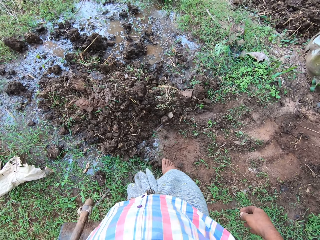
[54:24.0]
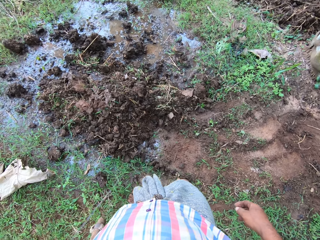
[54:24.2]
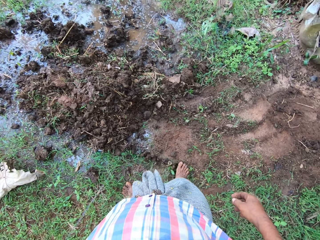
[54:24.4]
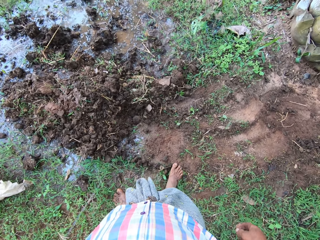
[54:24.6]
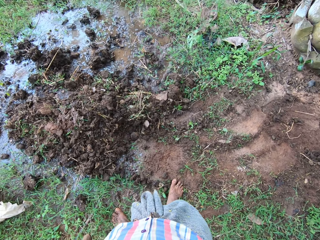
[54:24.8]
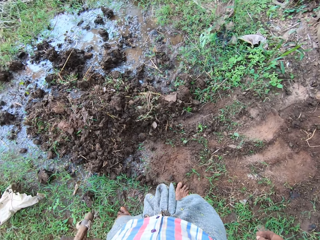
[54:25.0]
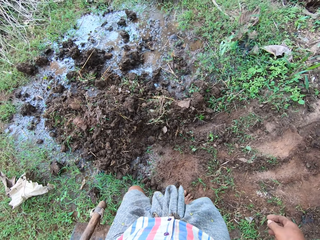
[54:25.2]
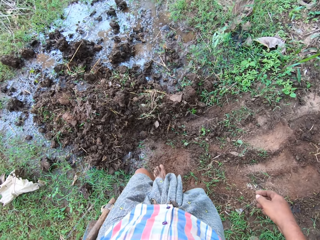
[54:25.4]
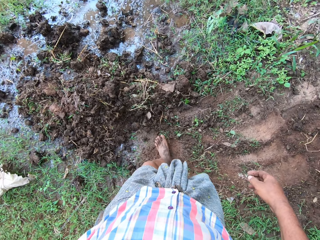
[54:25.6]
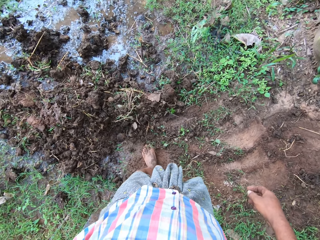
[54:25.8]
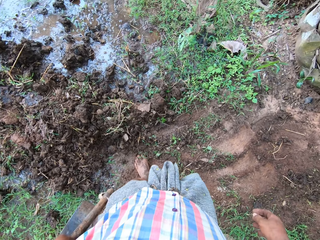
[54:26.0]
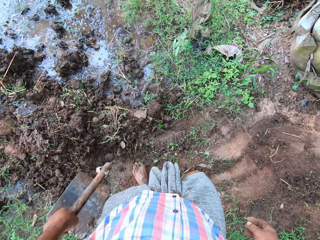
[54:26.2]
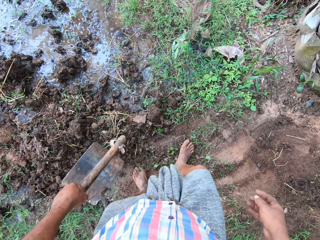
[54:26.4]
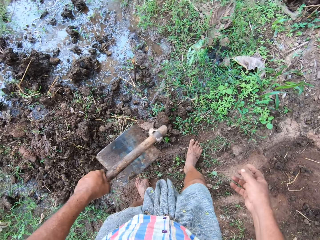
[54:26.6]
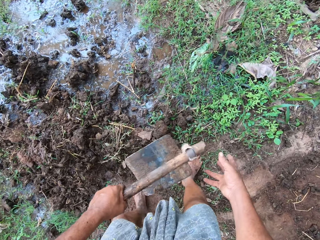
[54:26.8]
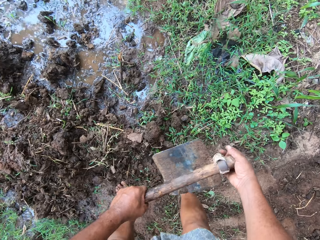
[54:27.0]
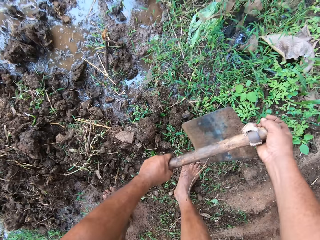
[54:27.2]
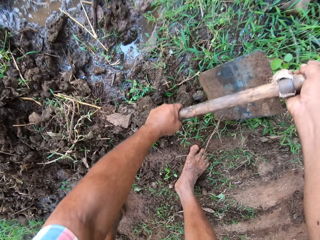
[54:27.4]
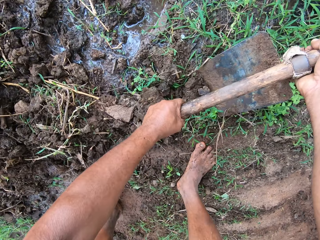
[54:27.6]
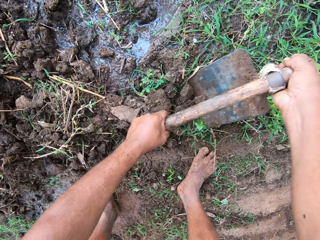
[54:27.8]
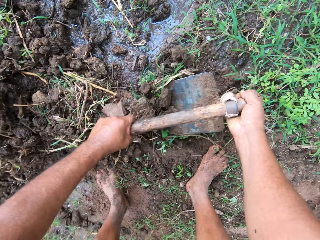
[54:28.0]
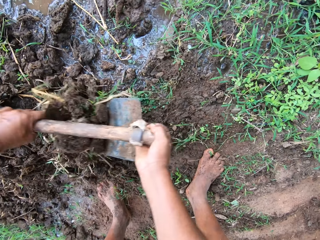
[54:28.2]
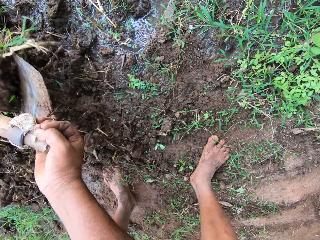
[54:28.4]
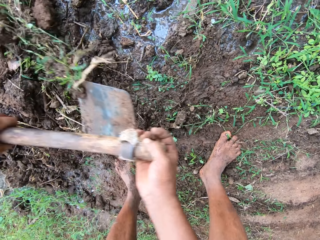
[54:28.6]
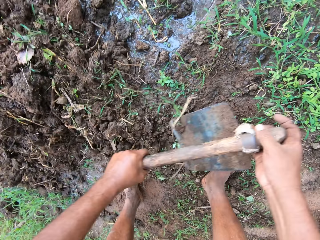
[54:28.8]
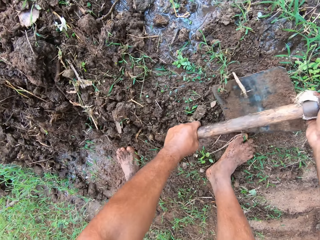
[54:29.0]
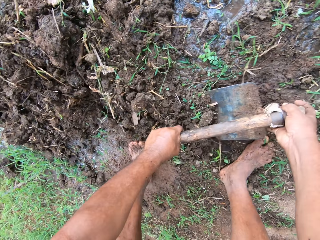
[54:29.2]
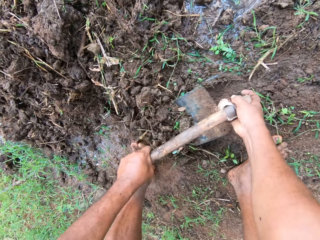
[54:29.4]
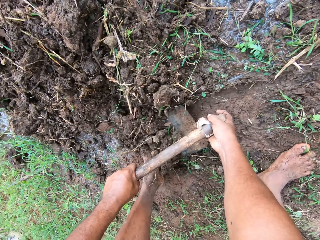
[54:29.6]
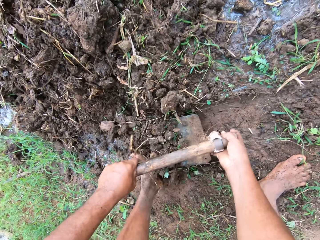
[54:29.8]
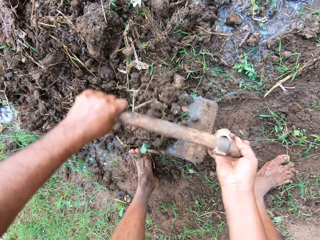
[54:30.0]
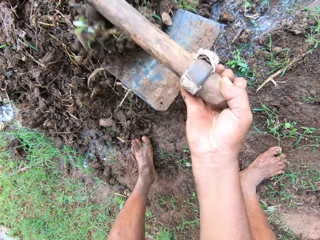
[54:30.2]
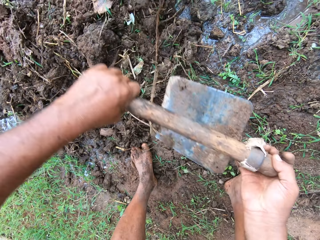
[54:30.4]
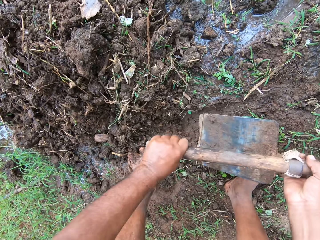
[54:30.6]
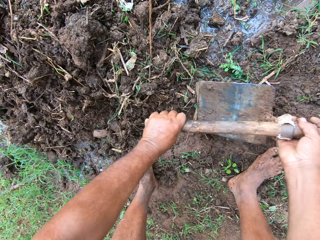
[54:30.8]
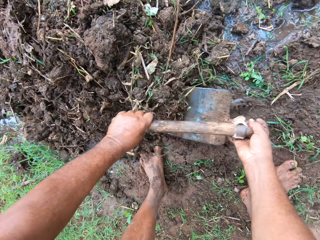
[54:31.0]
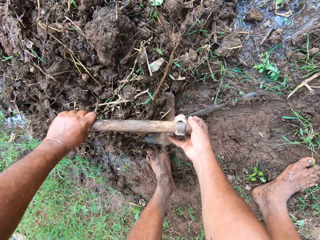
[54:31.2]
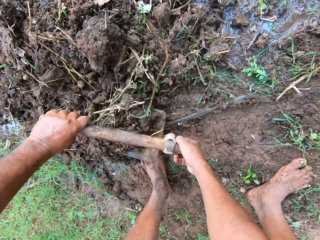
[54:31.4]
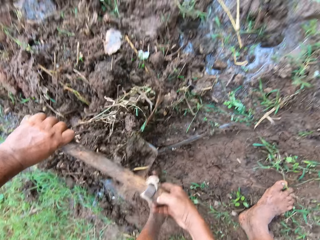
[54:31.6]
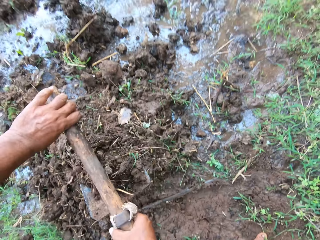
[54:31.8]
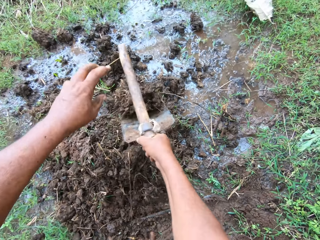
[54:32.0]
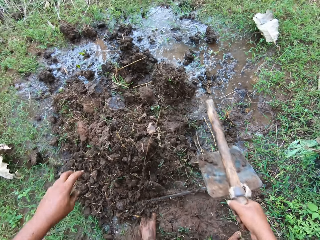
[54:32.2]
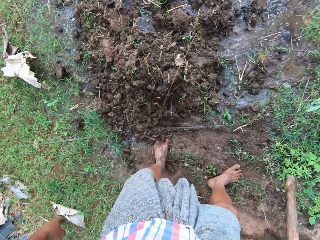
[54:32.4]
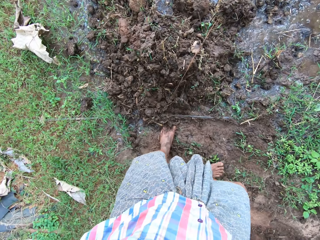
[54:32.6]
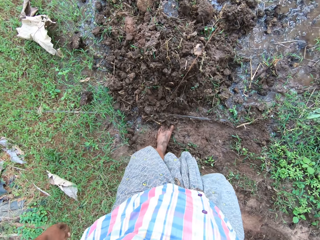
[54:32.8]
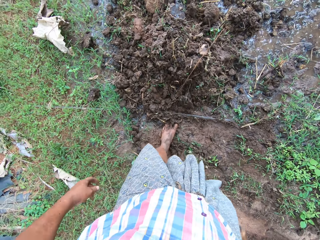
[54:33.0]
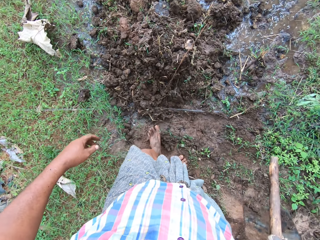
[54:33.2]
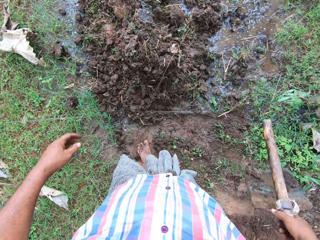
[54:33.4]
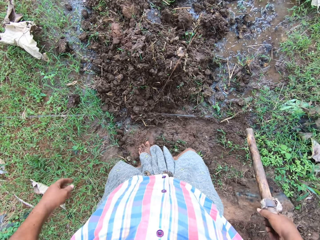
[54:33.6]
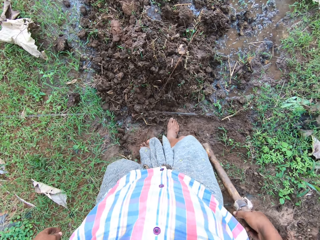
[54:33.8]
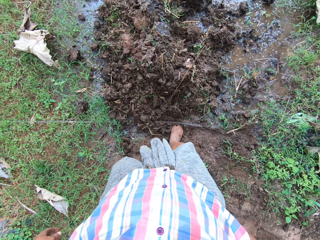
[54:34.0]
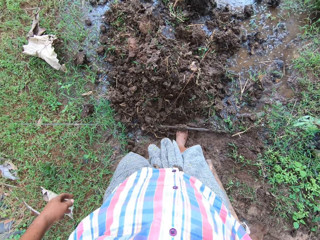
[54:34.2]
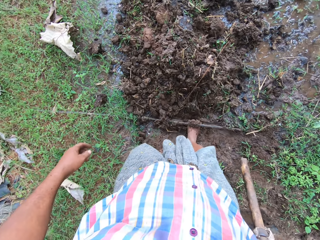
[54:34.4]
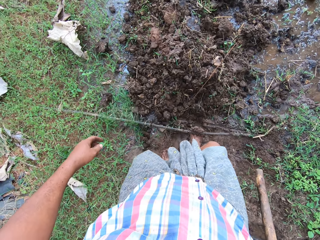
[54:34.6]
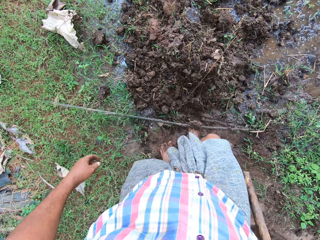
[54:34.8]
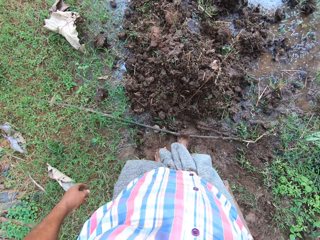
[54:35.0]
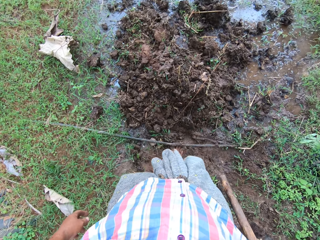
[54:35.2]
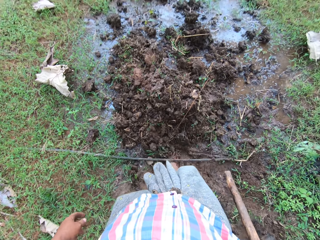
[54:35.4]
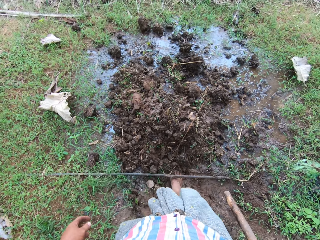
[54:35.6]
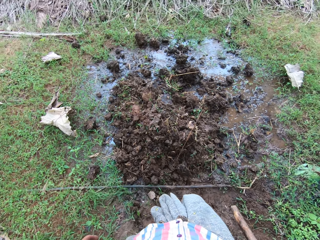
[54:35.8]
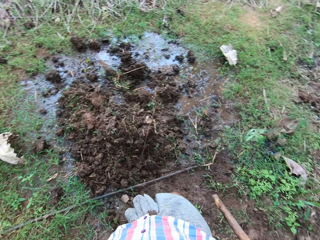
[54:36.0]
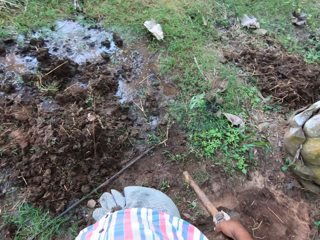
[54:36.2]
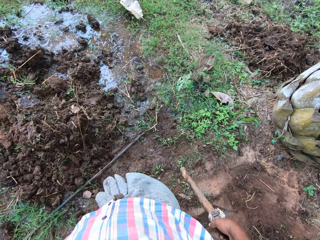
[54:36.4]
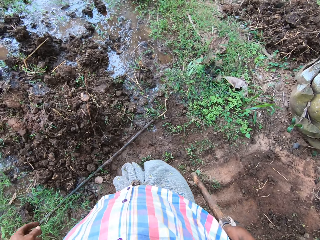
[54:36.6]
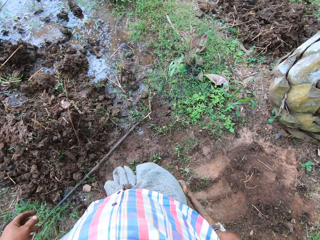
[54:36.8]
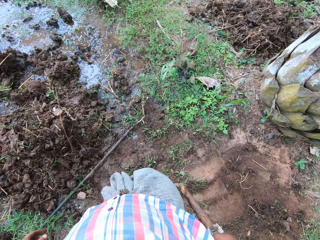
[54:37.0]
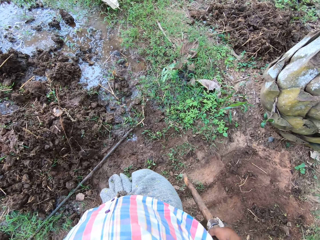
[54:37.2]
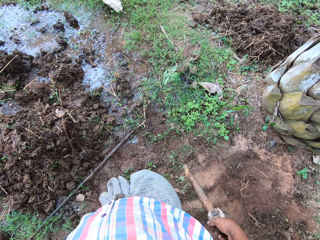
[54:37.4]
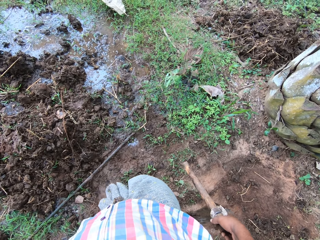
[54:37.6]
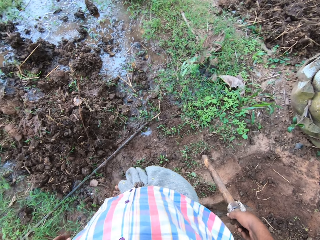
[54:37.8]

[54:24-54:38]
The camera wearer walks around the compound. He digs with a hoe and packs the sand on the ground with the hoe. He pulls out the water pipe from the ground. He lifts the hose pipe with his leg.

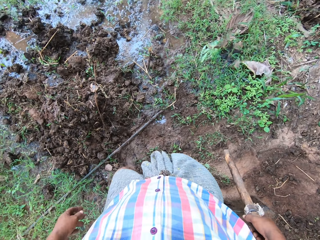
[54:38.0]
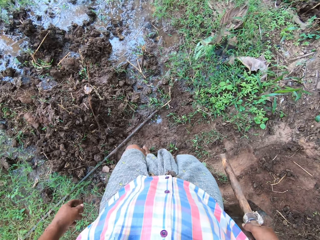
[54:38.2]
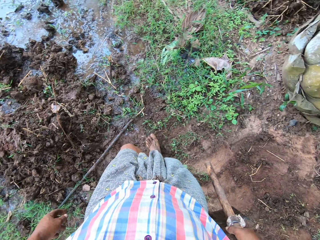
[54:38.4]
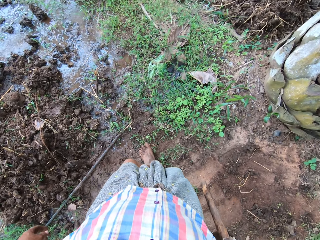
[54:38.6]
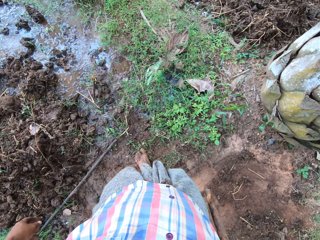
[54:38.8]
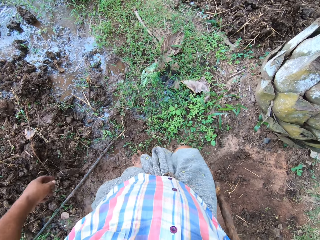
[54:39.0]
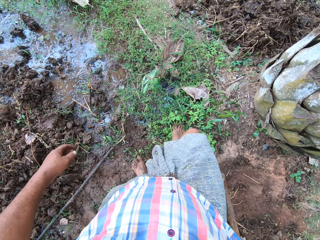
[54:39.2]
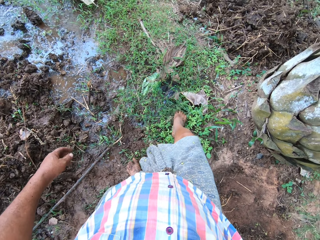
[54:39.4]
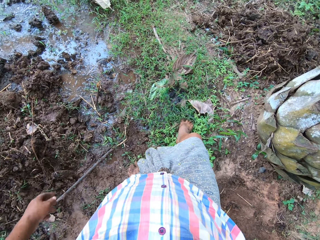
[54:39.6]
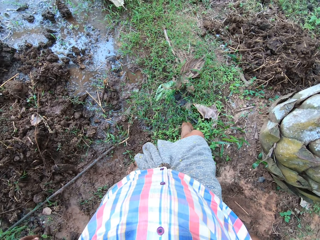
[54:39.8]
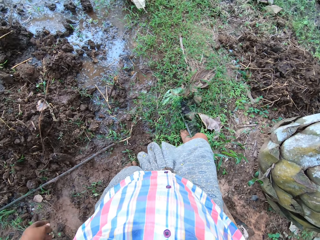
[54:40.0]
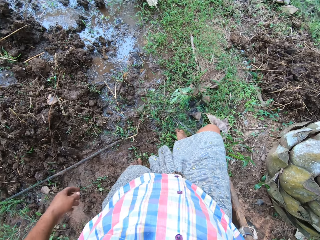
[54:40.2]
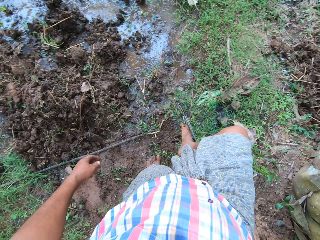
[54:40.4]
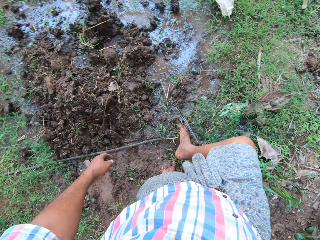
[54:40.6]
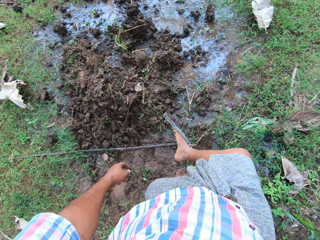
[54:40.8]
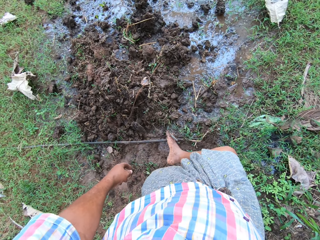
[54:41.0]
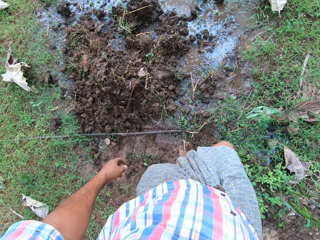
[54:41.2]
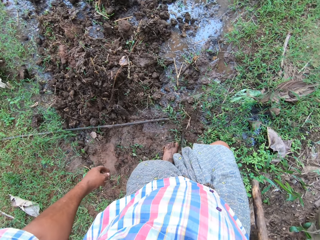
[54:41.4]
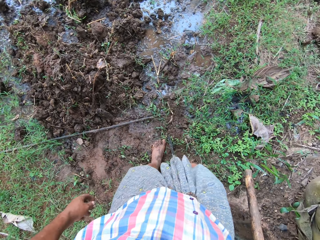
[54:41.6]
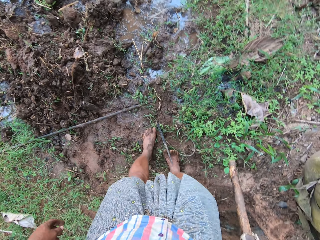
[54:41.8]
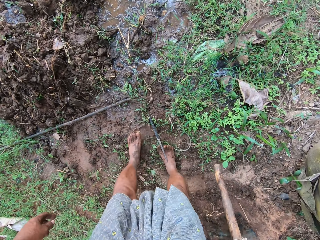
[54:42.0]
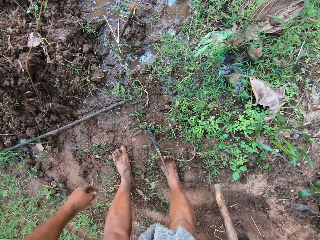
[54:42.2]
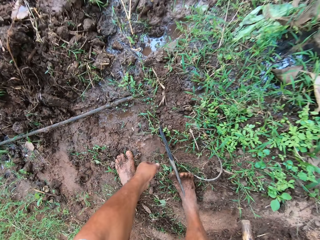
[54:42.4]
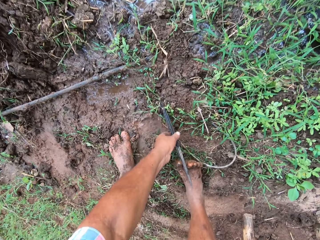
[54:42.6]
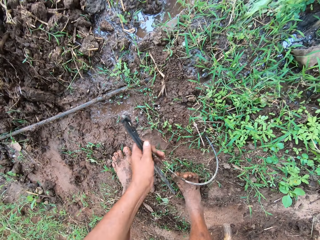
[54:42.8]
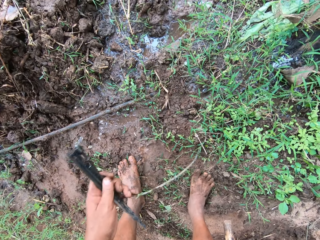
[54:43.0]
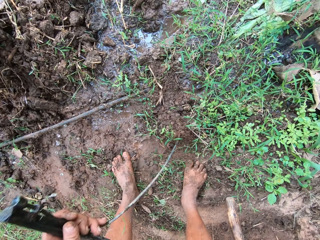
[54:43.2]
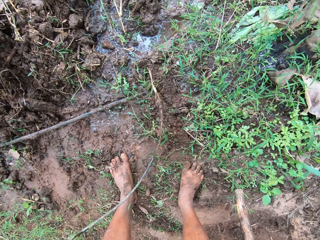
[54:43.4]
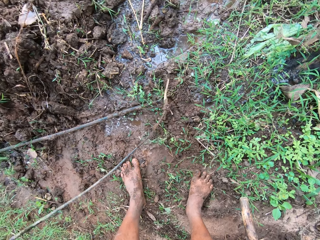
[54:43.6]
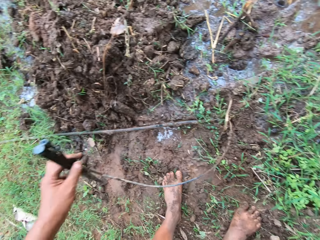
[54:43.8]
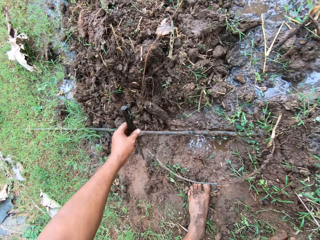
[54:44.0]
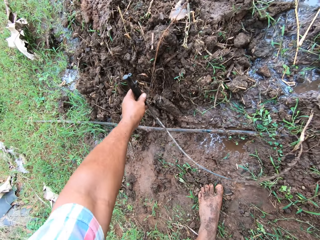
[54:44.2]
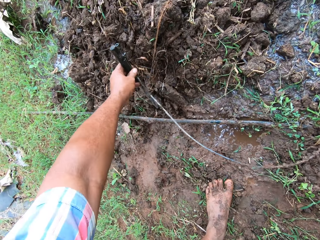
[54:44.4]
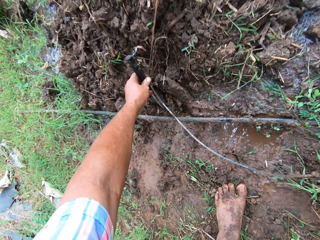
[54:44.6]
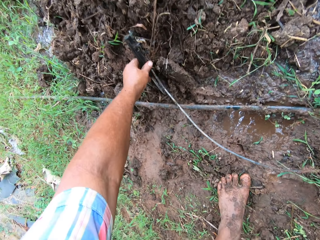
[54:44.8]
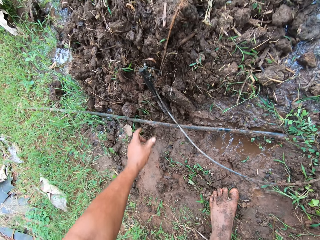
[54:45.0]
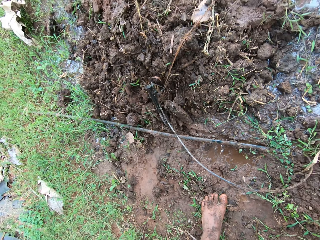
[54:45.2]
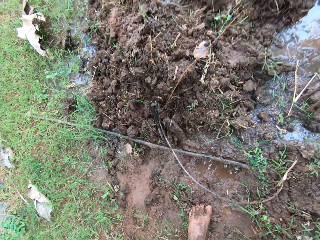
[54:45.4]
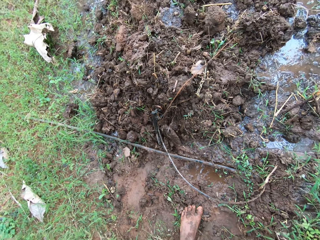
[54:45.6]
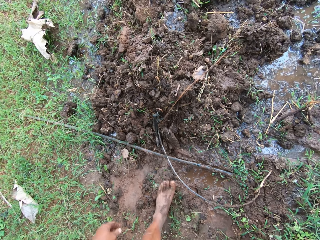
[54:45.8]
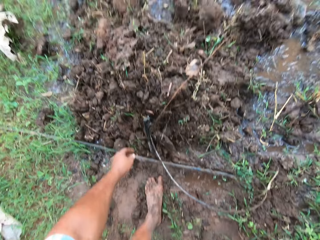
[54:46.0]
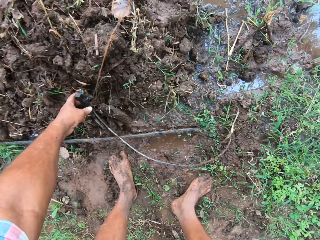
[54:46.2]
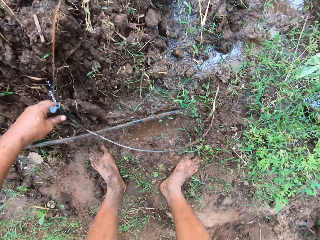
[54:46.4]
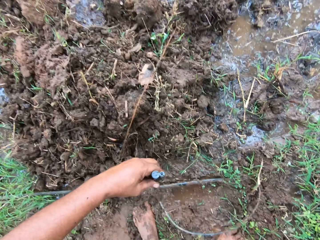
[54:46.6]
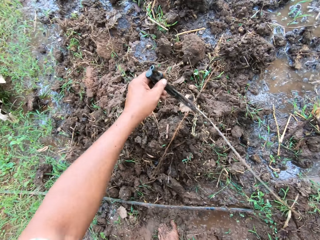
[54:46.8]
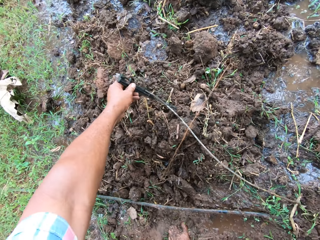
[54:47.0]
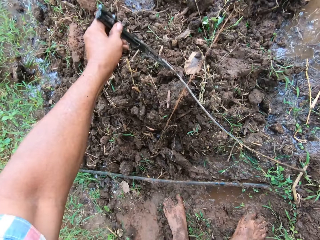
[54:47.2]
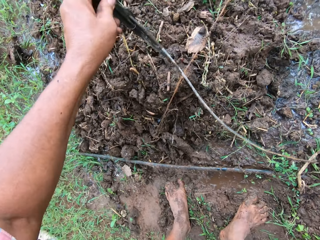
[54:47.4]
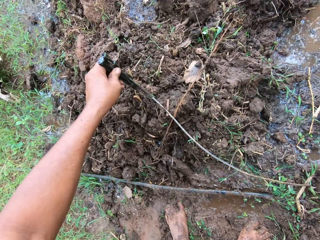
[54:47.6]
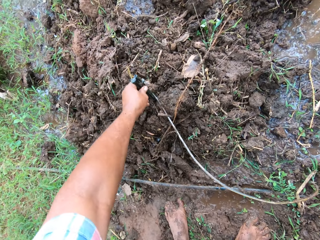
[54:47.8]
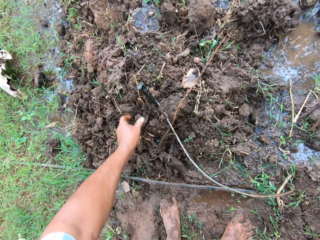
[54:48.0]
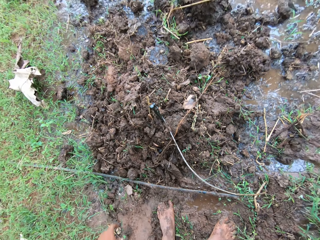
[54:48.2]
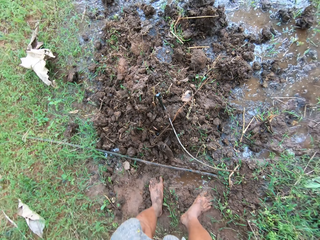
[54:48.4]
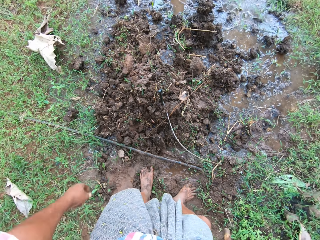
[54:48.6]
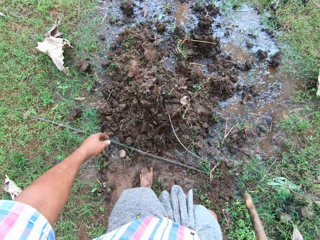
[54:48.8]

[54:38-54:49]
The camera wearer walks around the compound. He pulls out a wire or hose pipe from the ground. He lifts the hose pipe with his leg. He picks up the wire from the ground. He puts the hose pipe on the pile of mud. He moves the wire on the ground.
